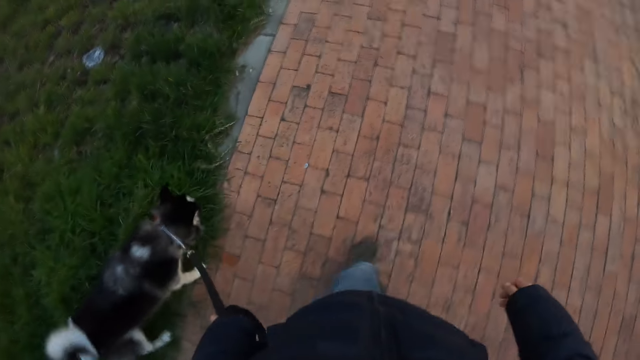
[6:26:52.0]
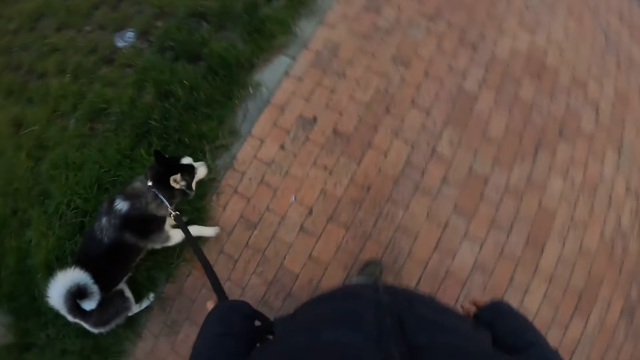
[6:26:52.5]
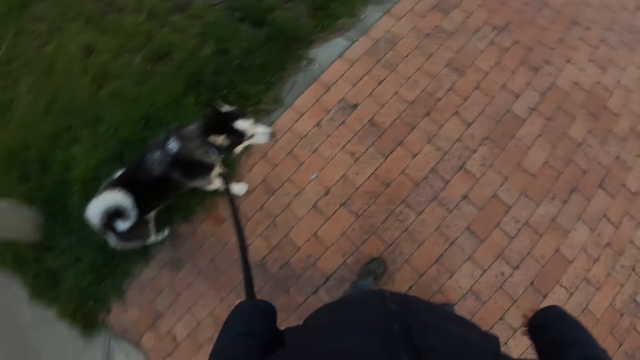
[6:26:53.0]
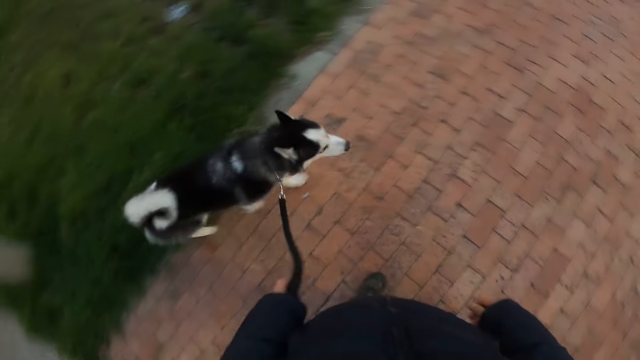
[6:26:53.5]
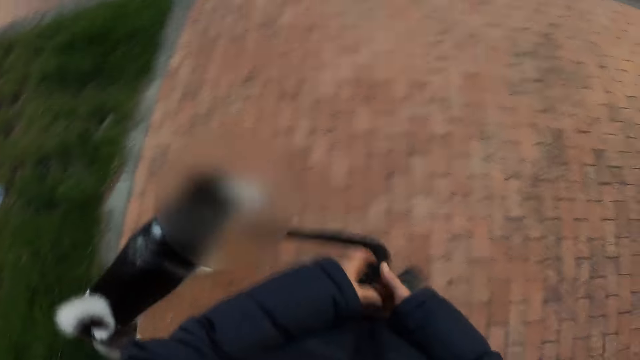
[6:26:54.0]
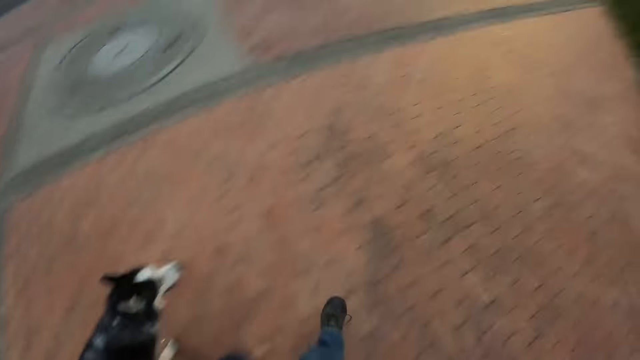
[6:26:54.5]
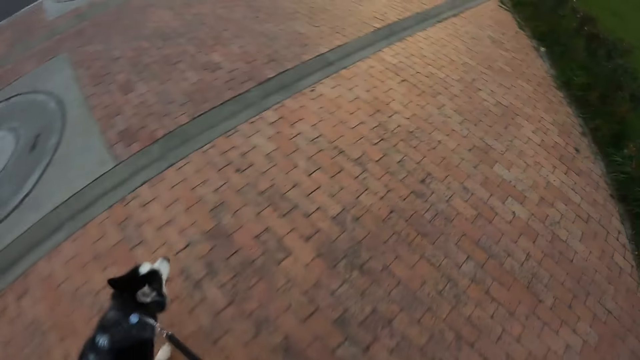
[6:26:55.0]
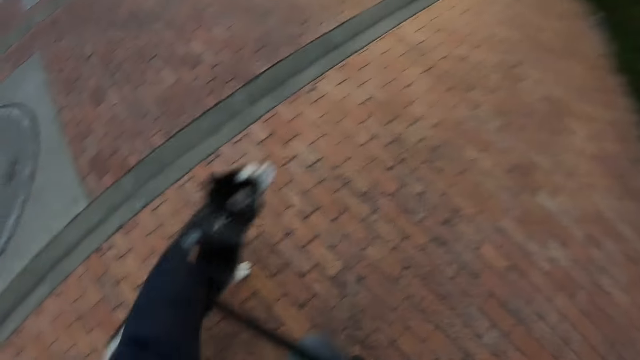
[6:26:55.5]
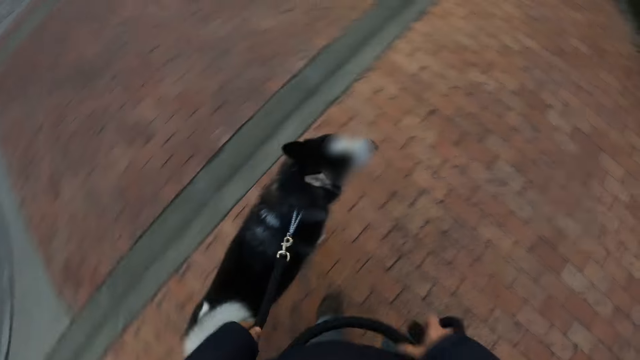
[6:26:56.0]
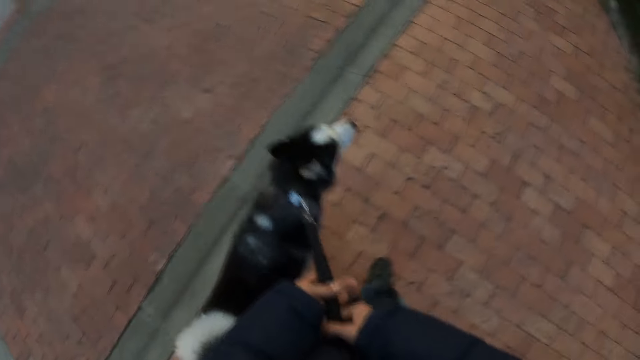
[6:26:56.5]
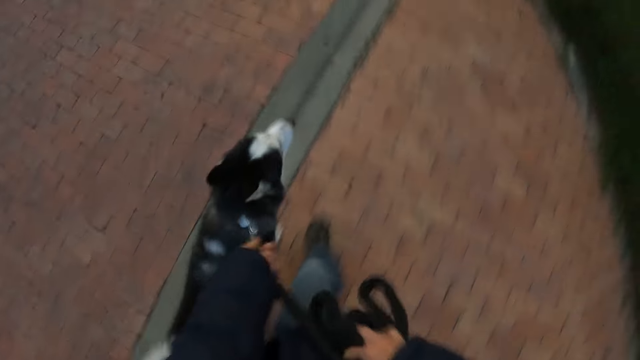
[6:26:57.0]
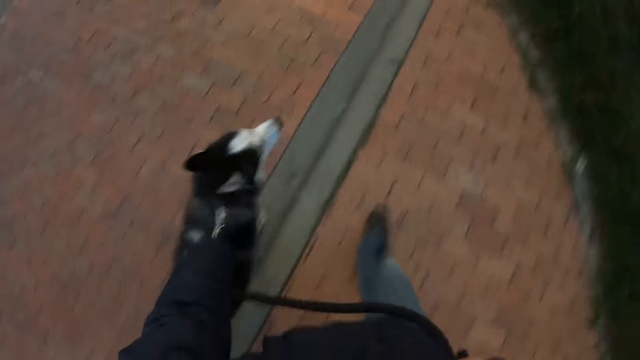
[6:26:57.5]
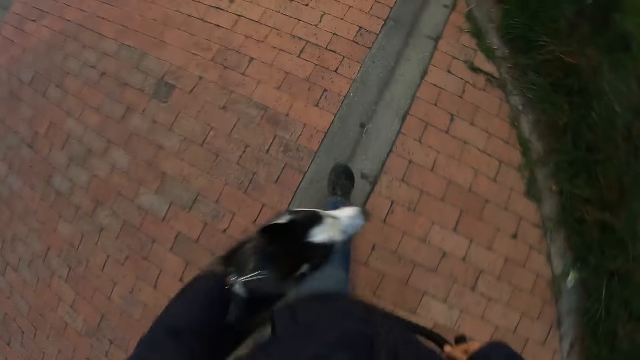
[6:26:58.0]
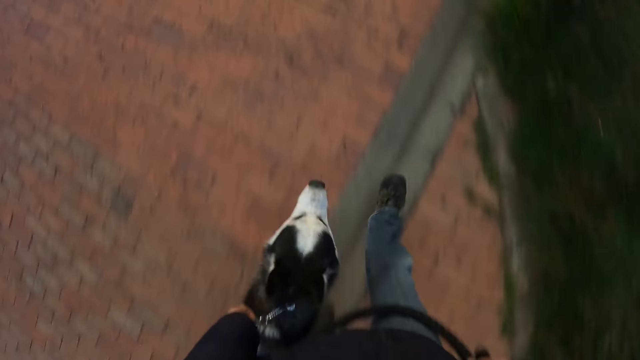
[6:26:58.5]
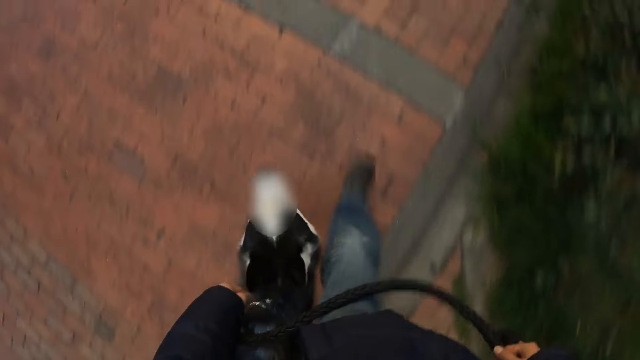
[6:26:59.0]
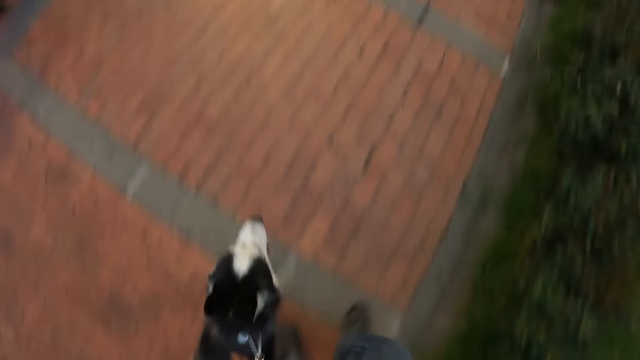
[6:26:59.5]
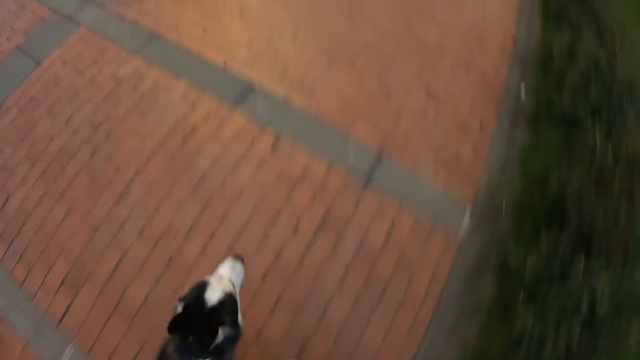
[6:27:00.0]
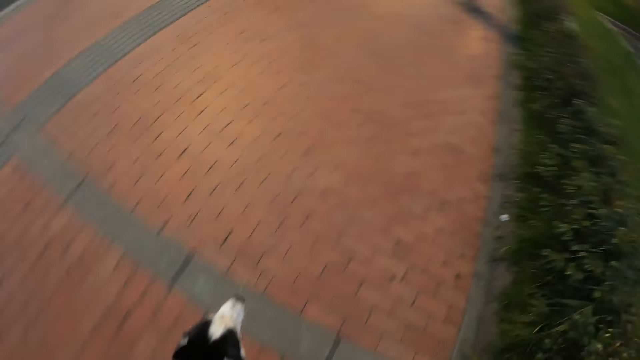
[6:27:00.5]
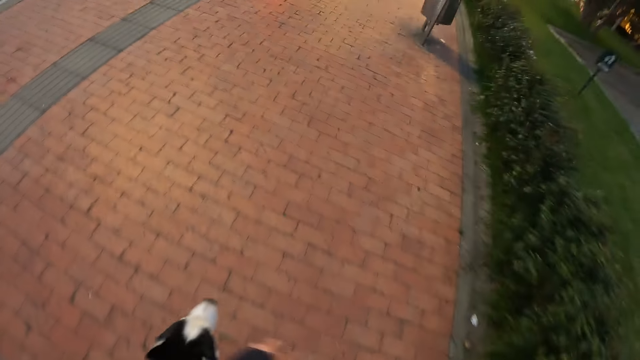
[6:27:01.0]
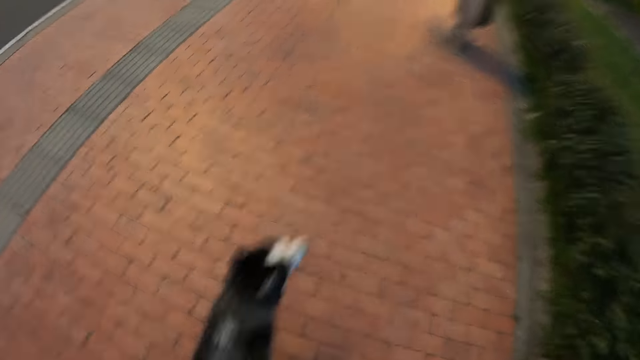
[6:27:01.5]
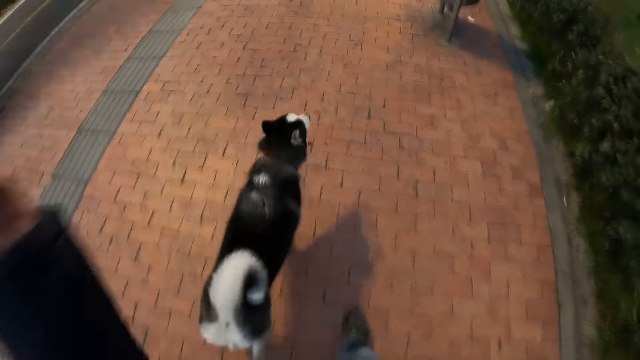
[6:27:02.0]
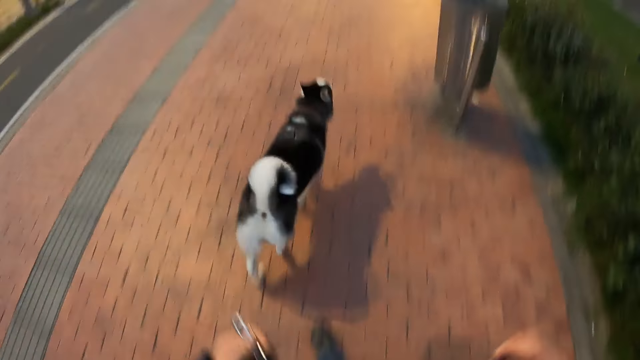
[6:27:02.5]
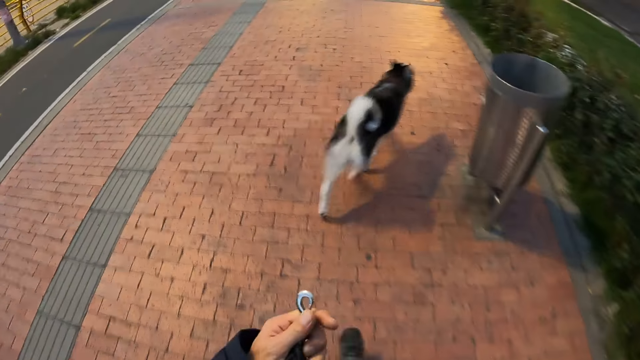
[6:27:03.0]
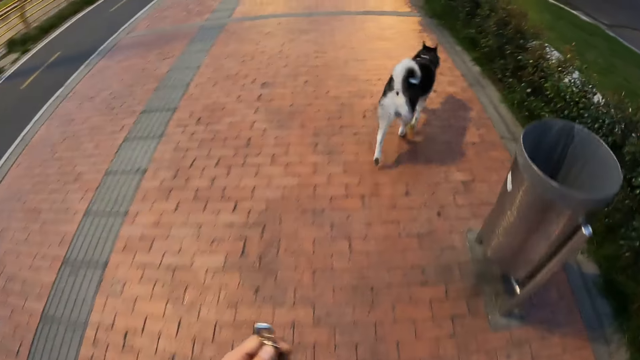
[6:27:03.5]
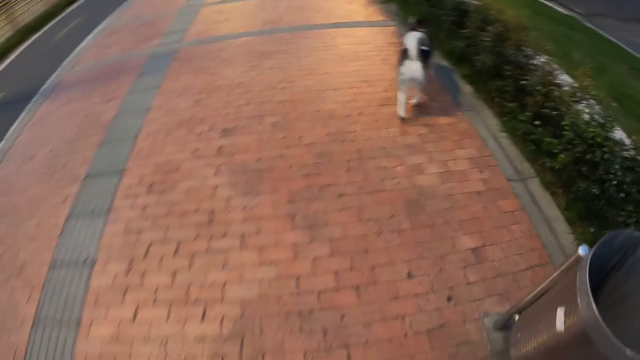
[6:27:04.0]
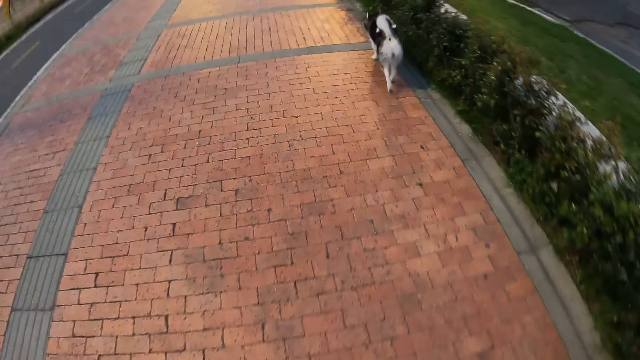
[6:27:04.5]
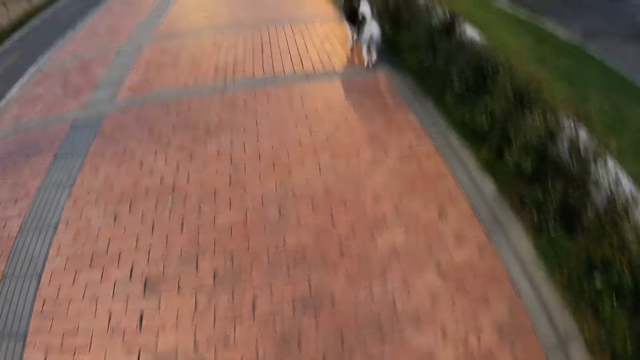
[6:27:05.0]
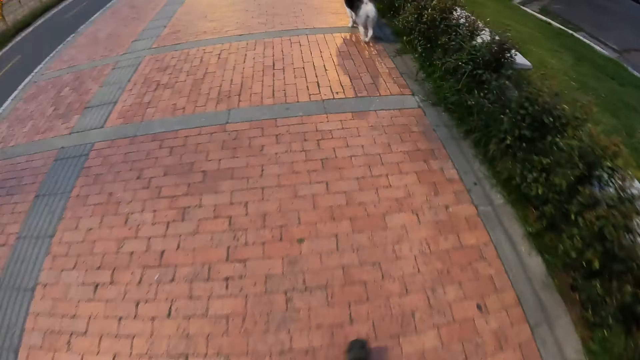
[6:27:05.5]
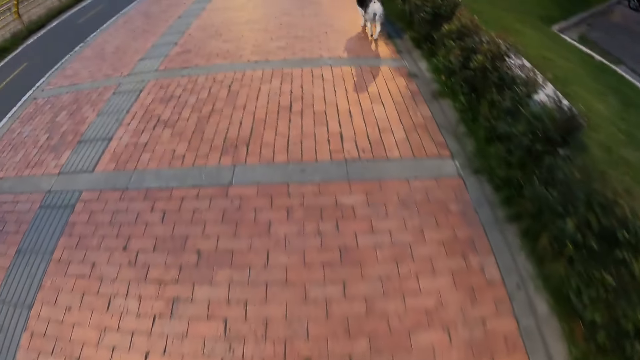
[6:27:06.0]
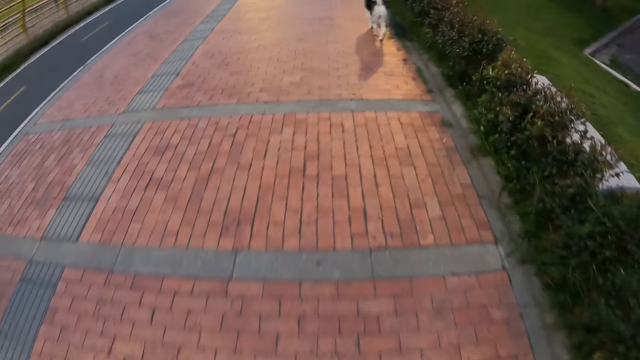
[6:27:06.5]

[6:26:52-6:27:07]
The camera wearer walks on the sidewalk with the dog. He puts the dog leash around his neck. He releases the dog from the leash with both hands. He walks on the sidewalk.

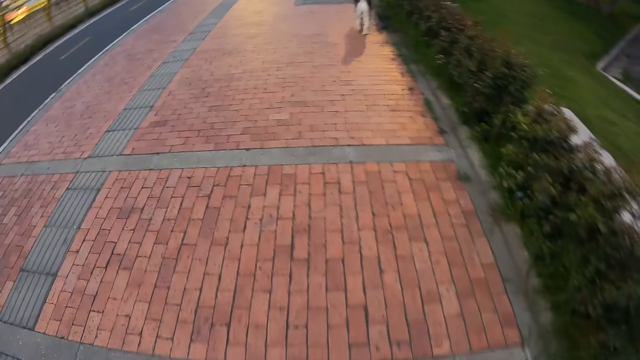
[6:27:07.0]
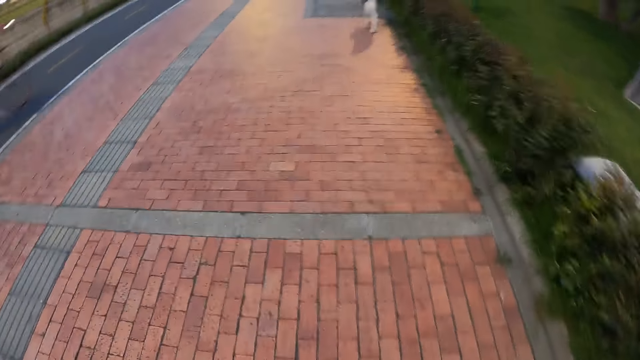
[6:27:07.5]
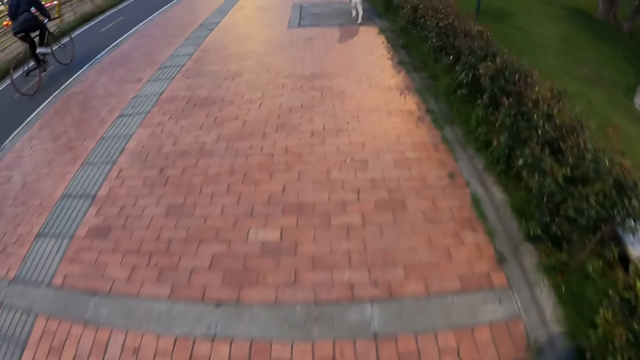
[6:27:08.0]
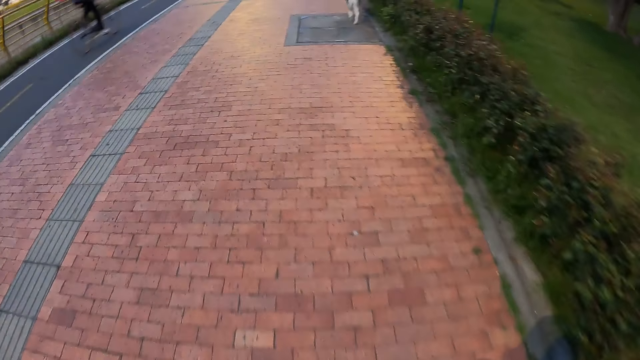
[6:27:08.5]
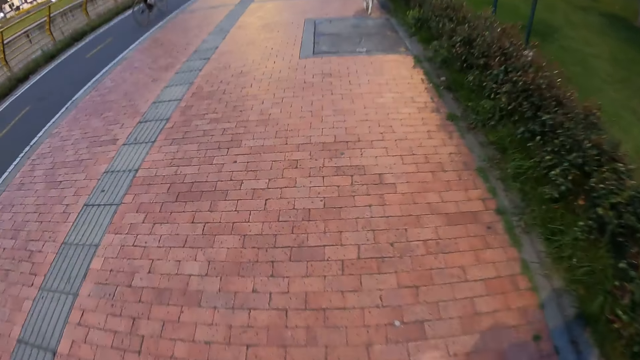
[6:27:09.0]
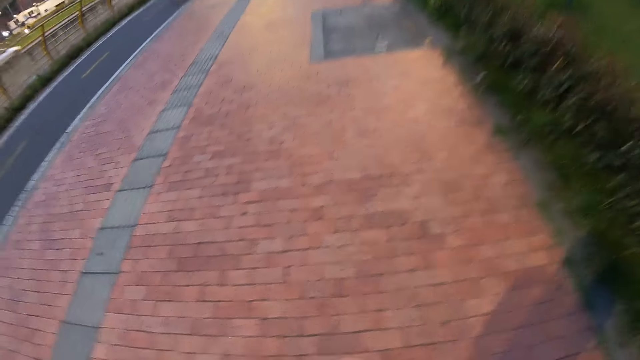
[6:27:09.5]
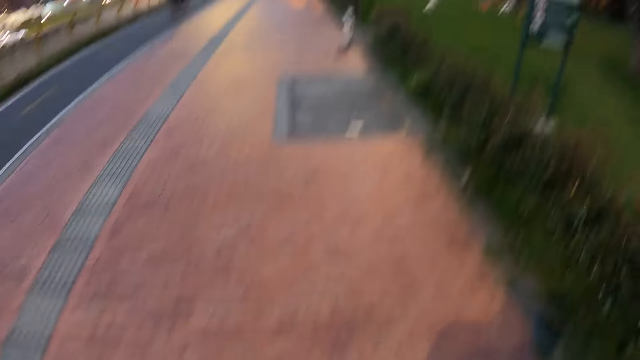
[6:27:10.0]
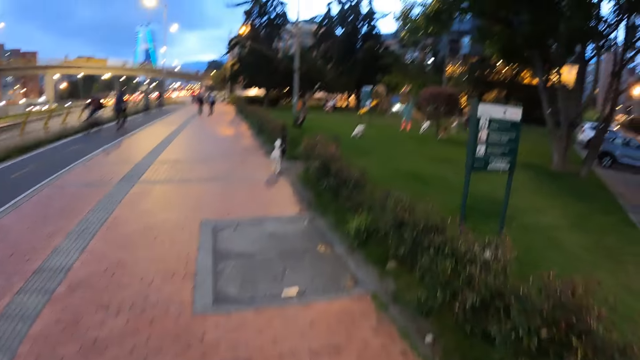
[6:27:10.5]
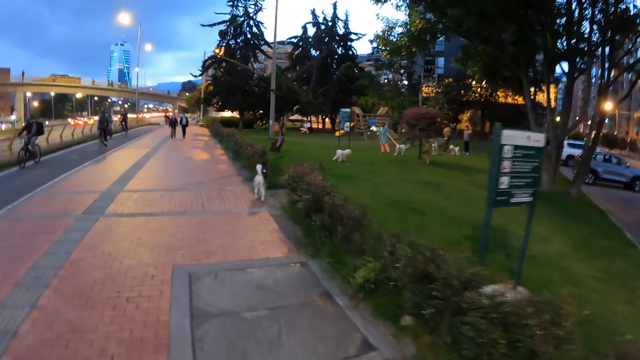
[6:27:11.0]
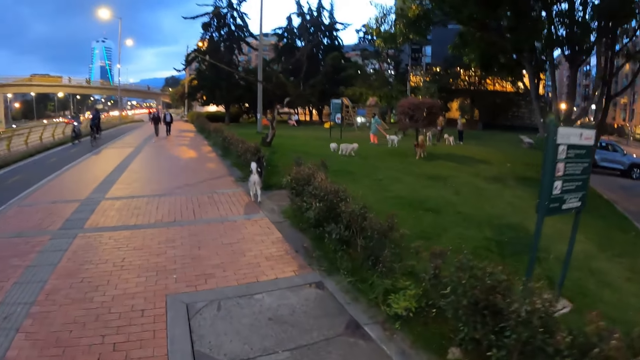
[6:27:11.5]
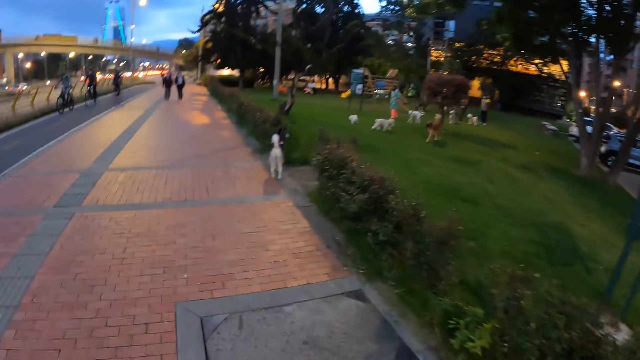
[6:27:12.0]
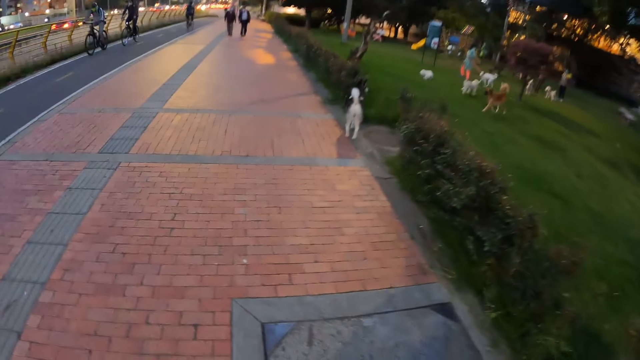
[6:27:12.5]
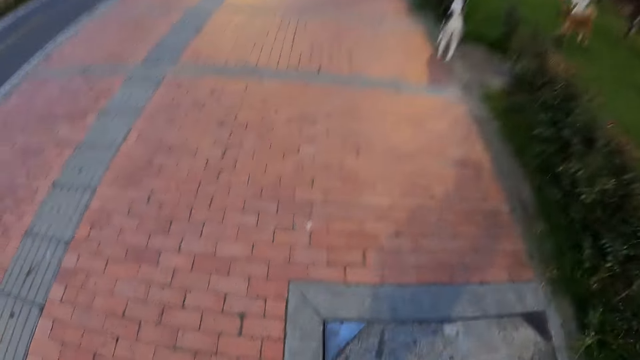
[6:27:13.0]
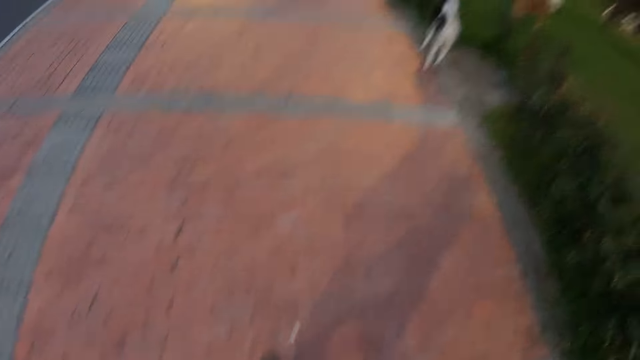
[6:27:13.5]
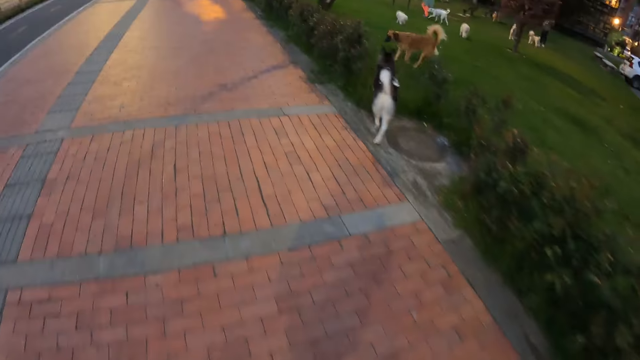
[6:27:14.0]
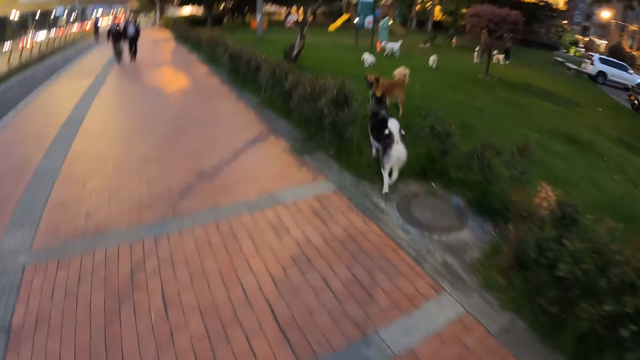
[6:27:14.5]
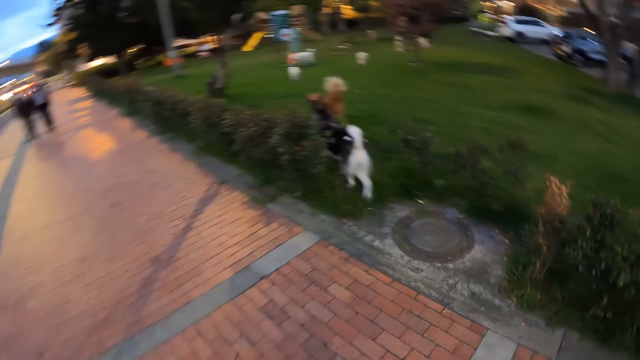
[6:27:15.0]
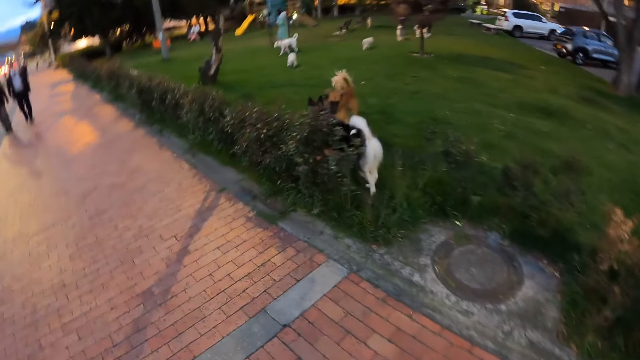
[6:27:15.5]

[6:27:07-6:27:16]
The dog walks into a lawn.
